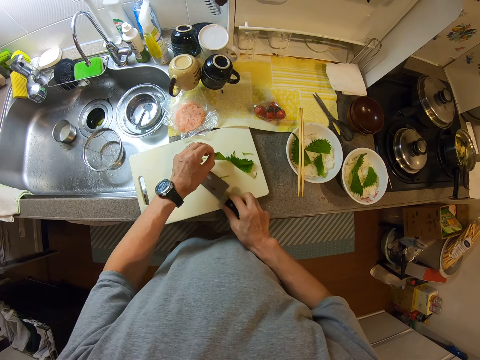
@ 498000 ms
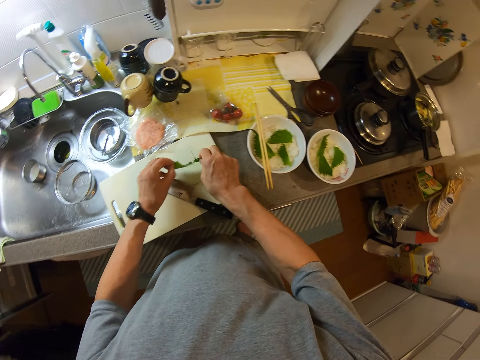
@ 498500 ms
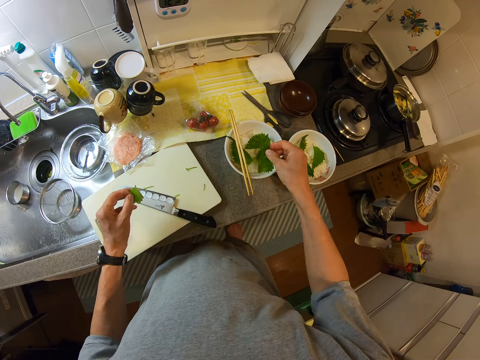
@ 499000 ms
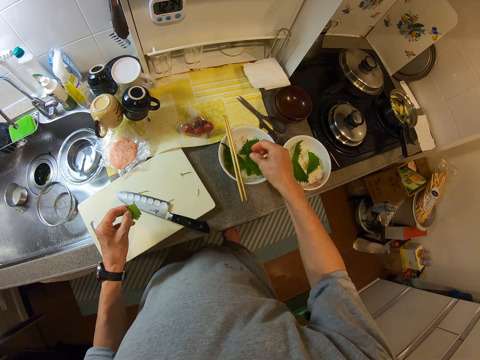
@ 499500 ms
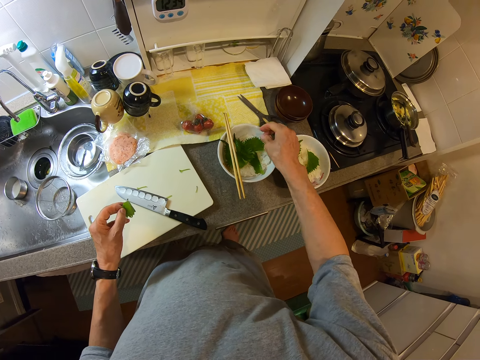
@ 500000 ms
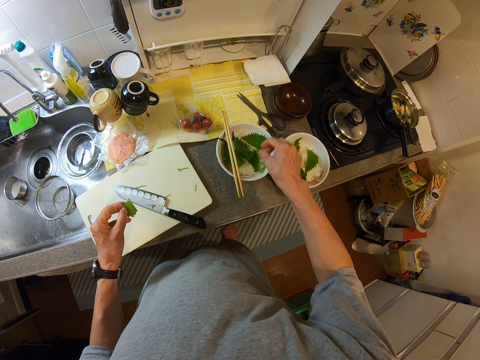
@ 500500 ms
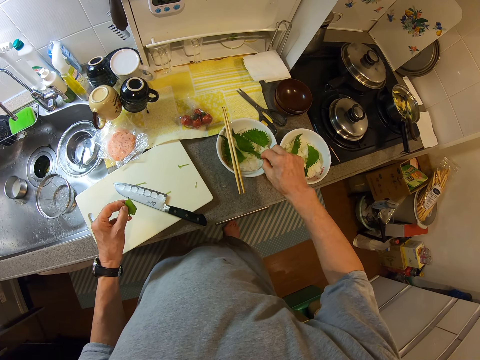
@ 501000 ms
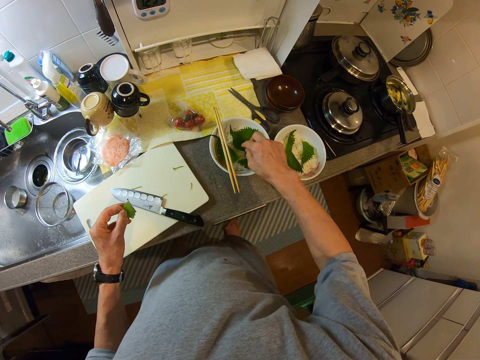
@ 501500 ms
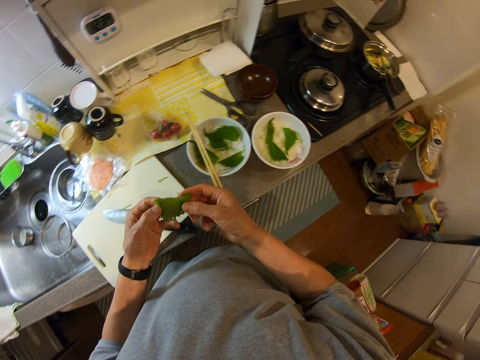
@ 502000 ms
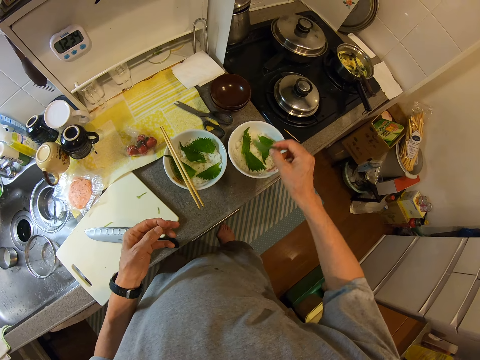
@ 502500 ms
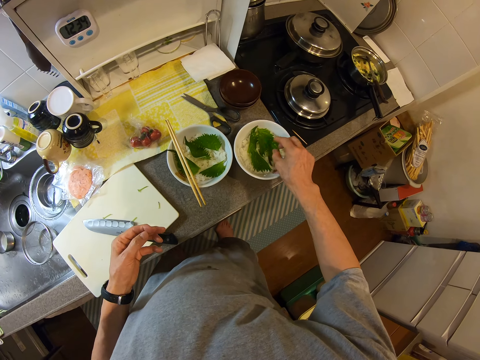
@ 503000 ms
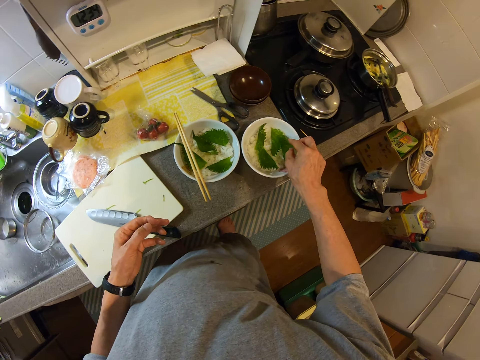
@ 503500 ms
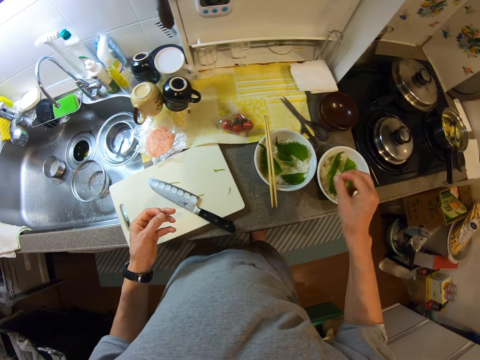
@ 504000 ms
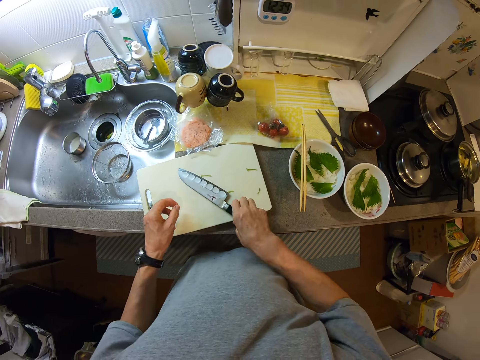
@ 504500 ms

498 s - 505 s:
The camera wearer takes the leaf from the chop board. They put one piece of green vegetable in one plate. They align pieces of green vegetable in the plate. They place the other piece of green vegetable in the other plate. They pick the cutting knife from the chopping board.

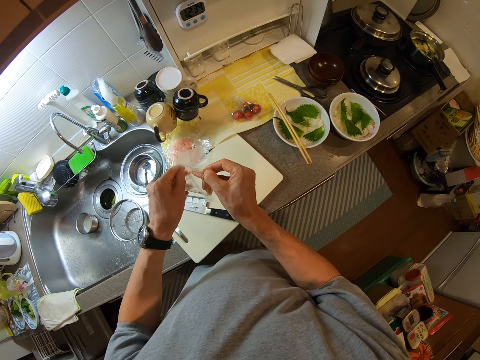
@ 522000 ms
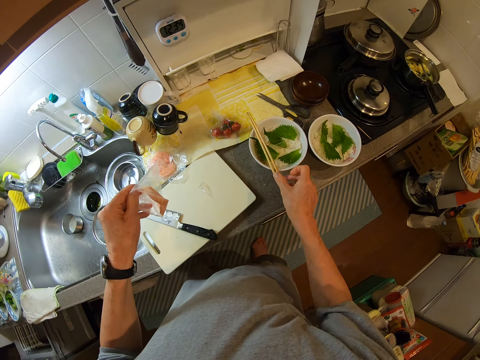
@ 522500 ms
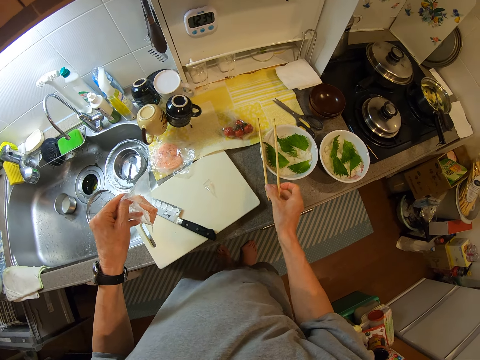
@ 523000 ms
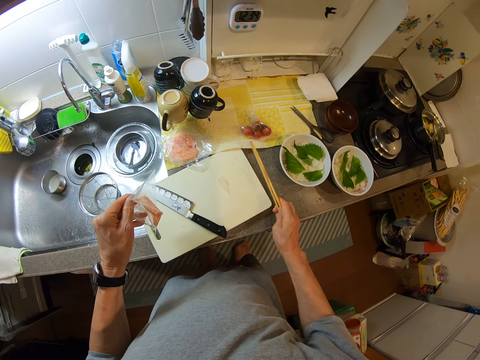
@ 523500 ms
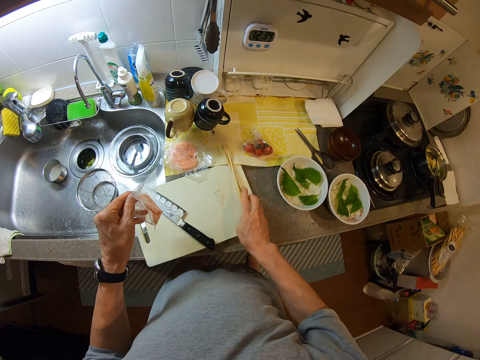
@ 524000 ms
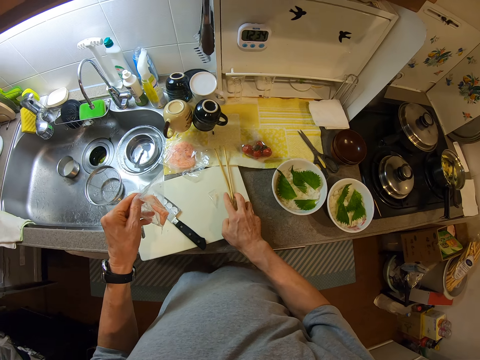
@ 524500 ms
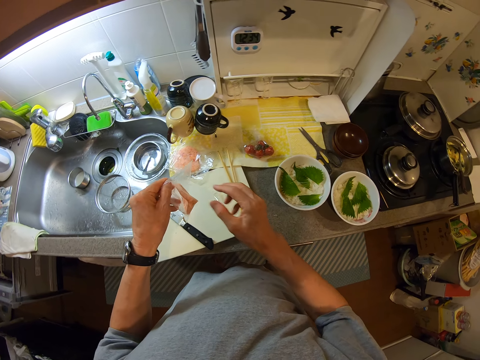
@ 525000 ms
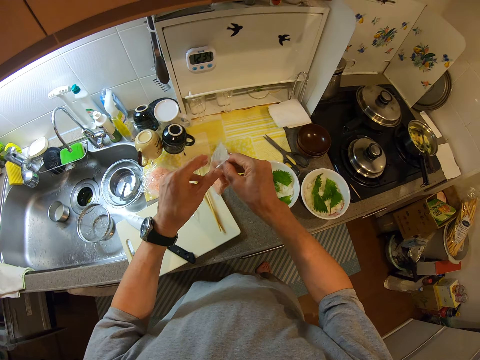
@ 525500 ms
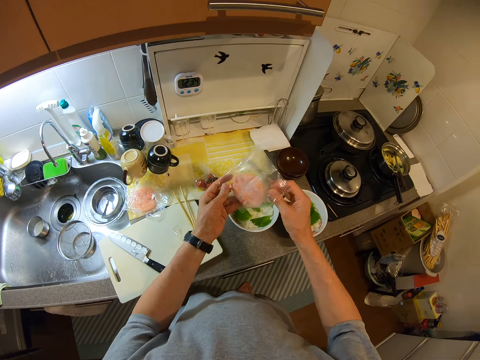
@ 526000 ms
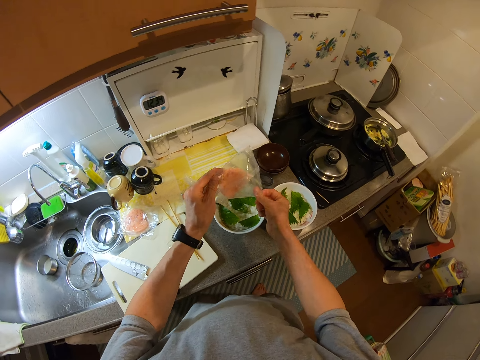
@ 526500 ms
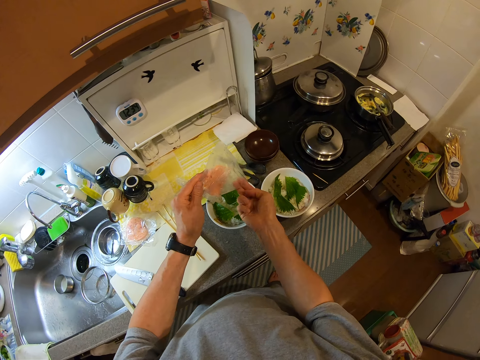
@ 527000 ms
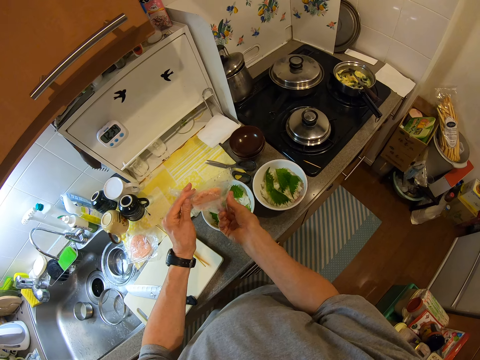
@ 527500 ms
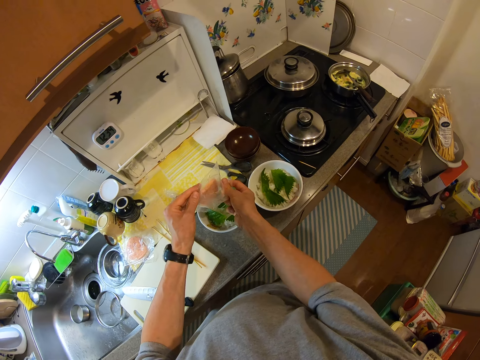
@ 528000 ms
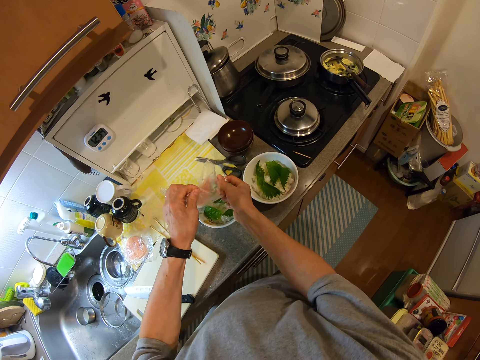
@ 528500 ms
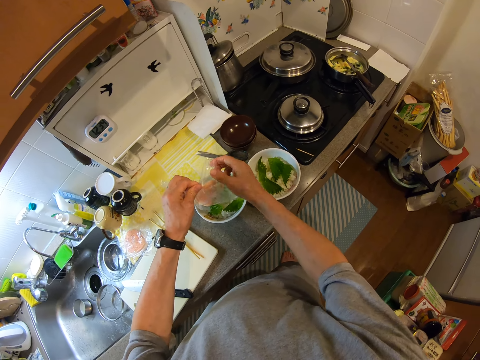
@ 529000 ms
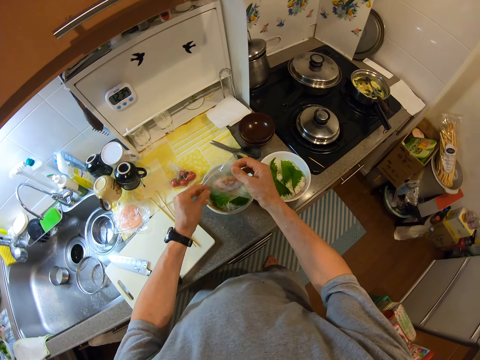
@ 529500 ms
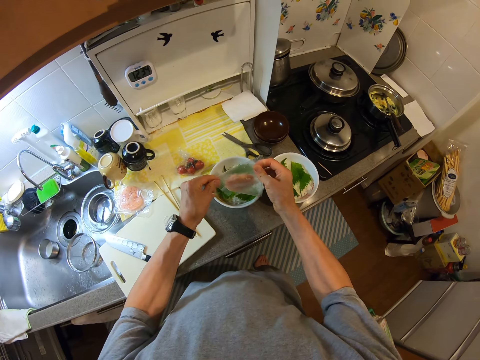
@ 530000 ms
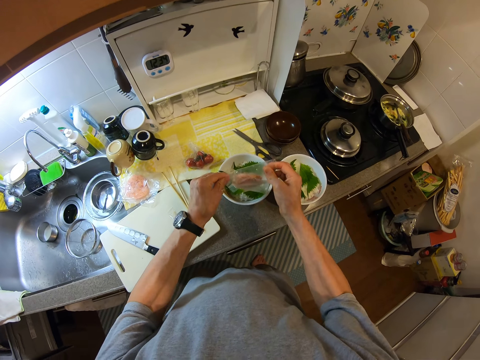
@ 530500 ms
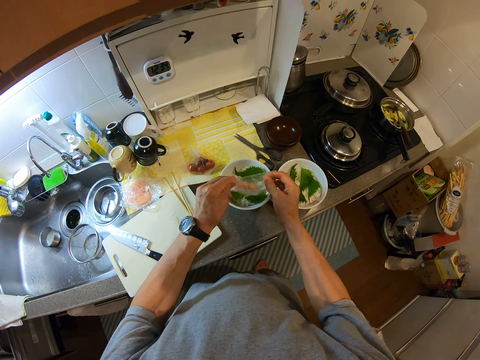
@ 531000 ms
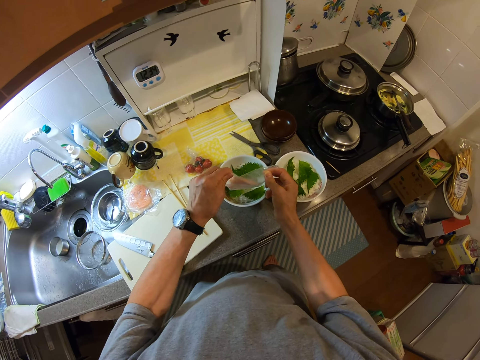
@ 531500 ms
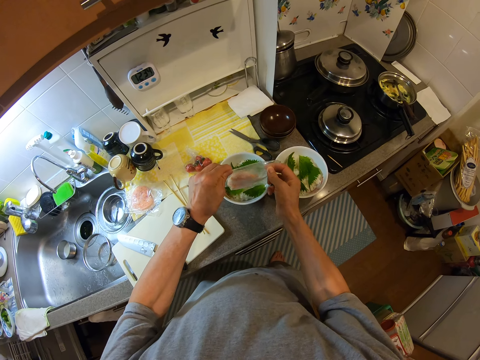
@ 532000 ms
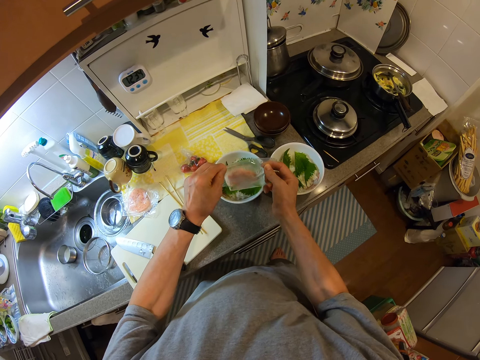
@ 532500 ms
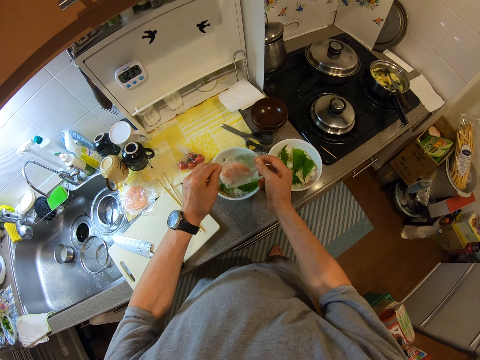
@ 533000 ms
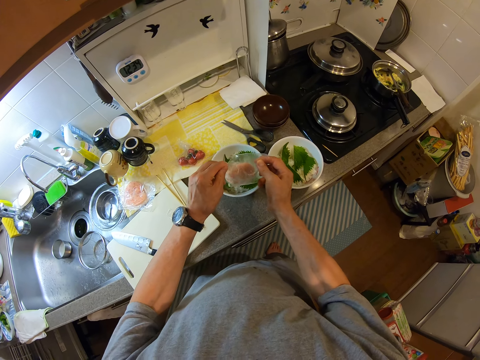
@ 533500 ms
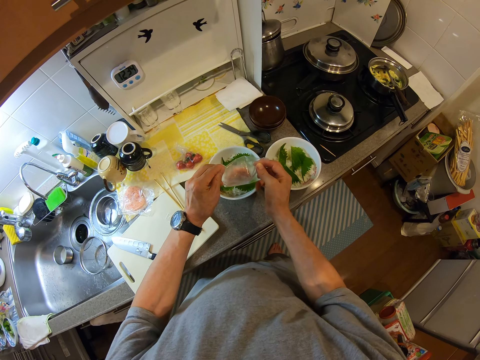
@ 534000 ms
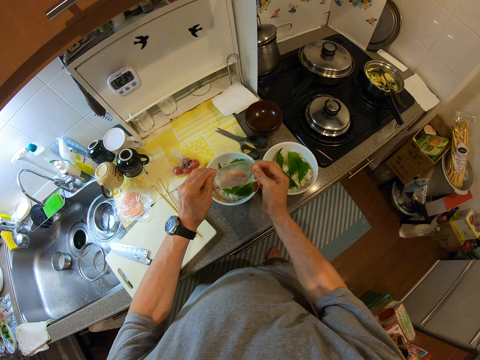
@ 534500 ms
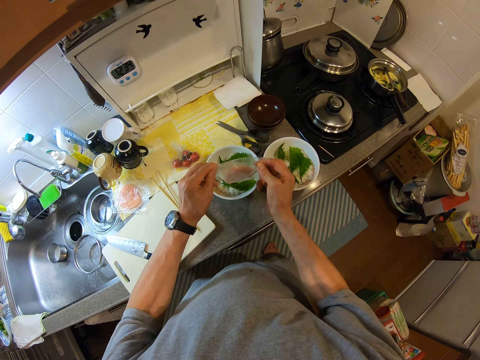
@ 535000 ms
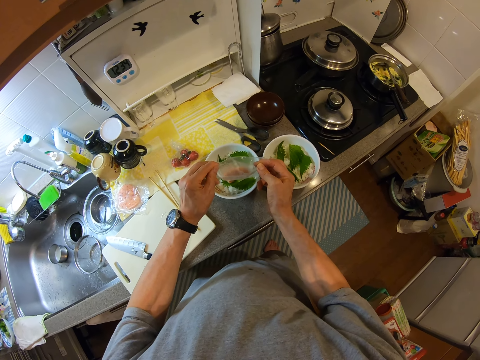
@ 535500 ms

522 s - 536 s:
The camera wearer picks the chopsticks from the bowl. They drop the chopsticks on the chop board. They pour the patty into the bowl. They open pink minced meat. They put the pink minced meat in a plate. They shake the wrap.

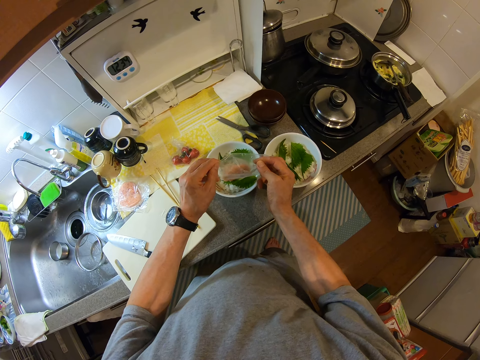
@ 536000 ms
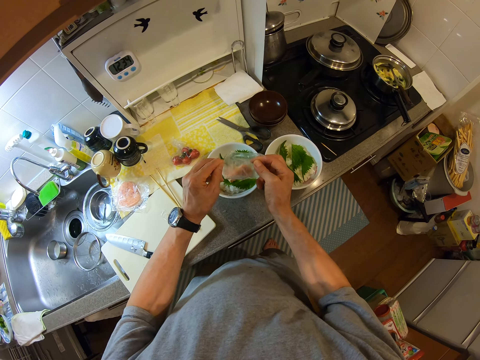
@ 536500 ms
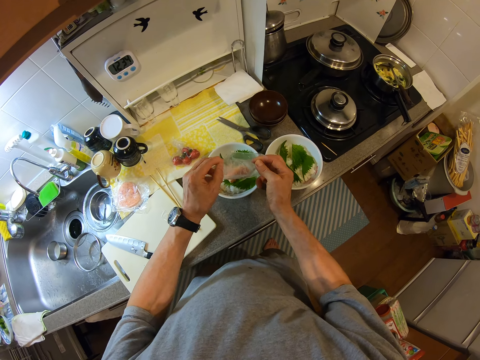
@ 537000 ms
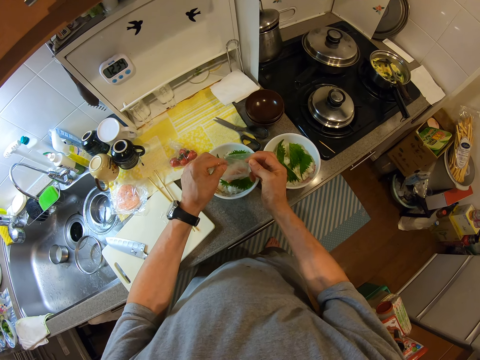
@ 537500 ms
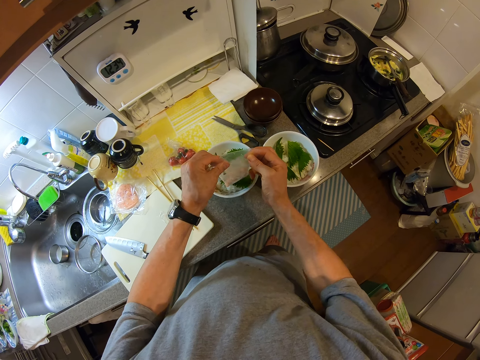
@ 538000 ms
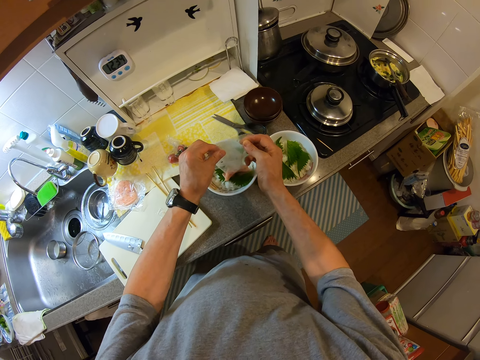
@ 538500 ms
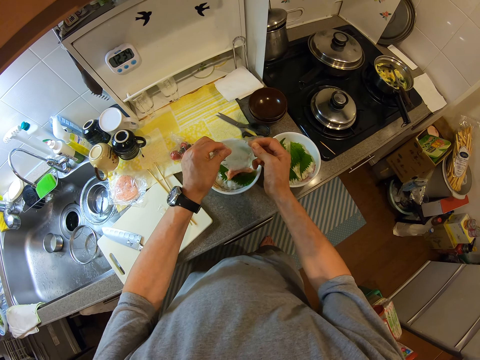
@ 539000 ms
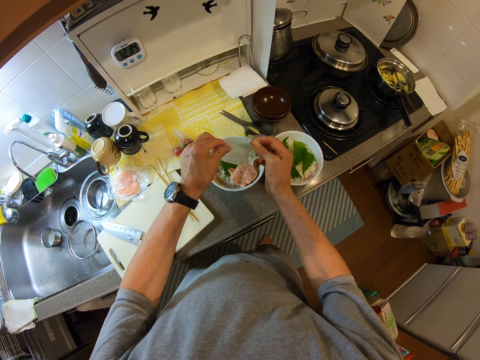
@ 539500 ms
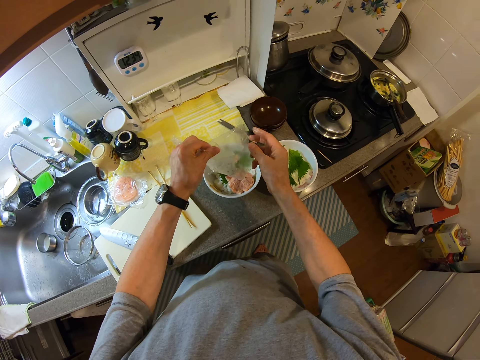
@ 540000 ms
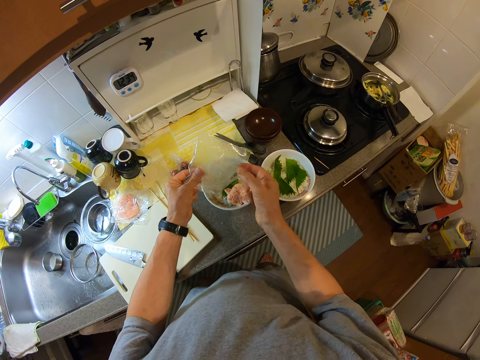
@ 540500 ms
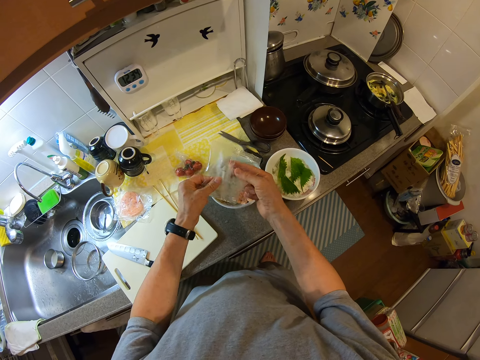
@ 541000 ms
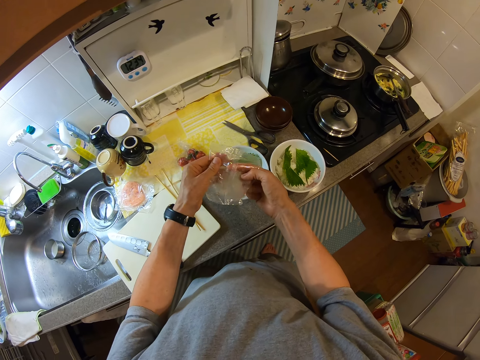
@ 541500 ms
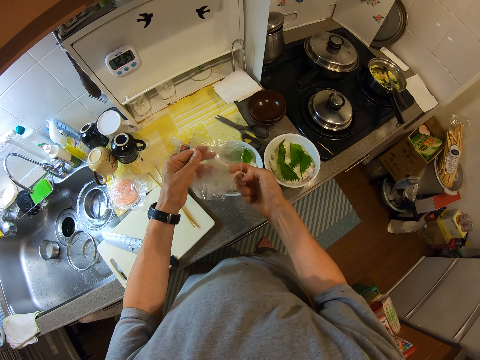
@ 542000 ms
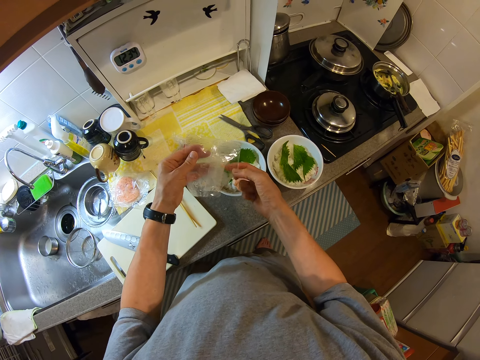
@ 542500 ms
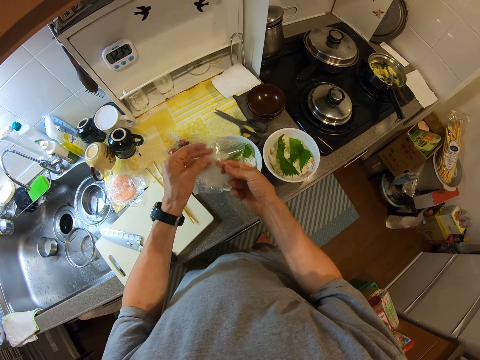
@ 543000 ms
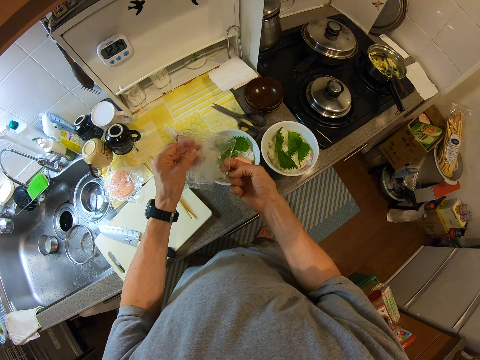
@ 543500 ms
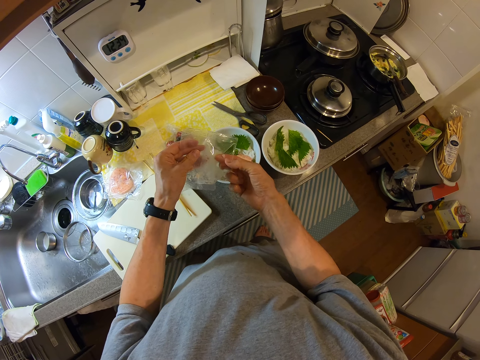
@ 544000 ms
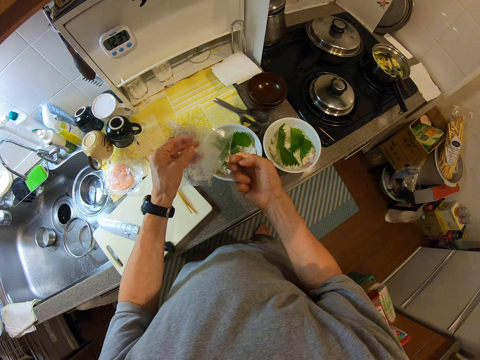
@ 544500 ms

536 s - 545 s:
The camera wearer scrapes the inside of the wrap with his finger.
